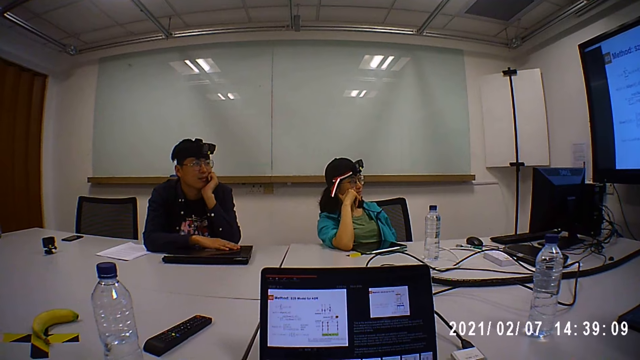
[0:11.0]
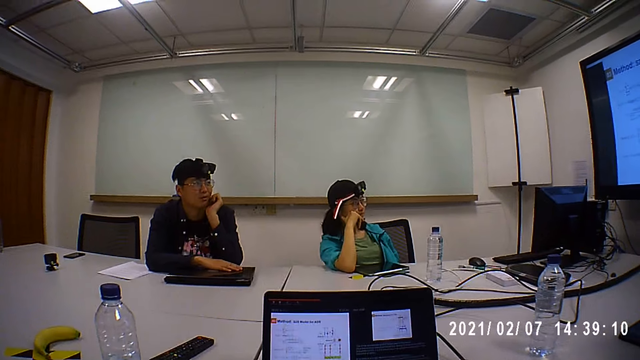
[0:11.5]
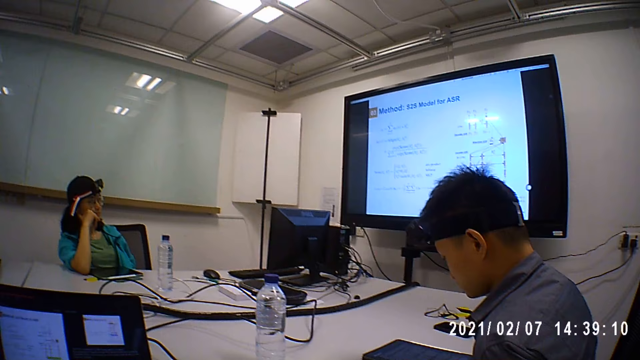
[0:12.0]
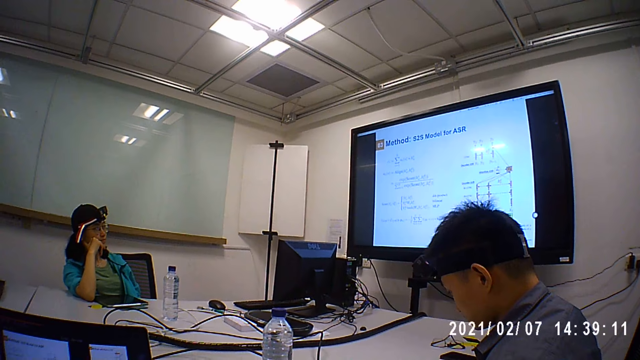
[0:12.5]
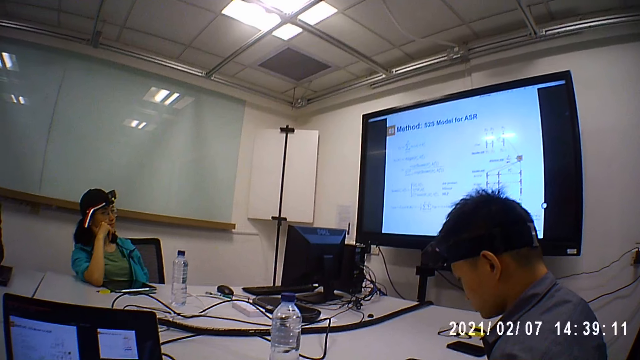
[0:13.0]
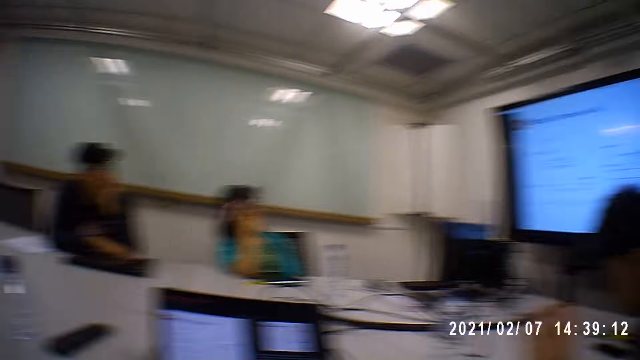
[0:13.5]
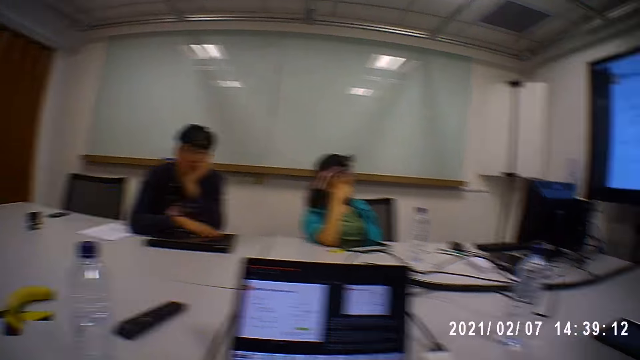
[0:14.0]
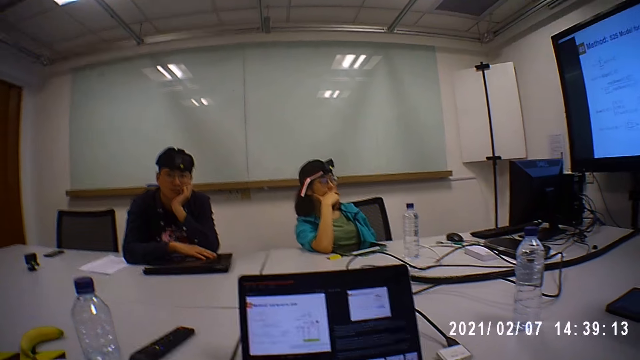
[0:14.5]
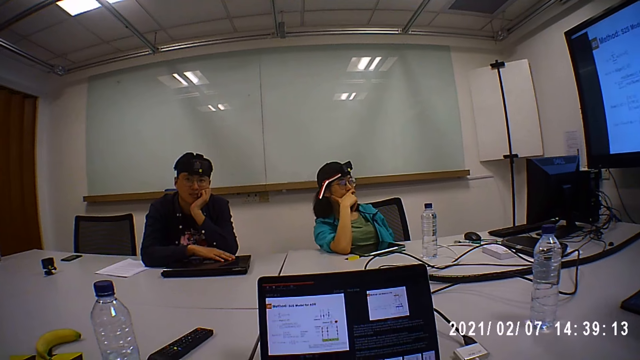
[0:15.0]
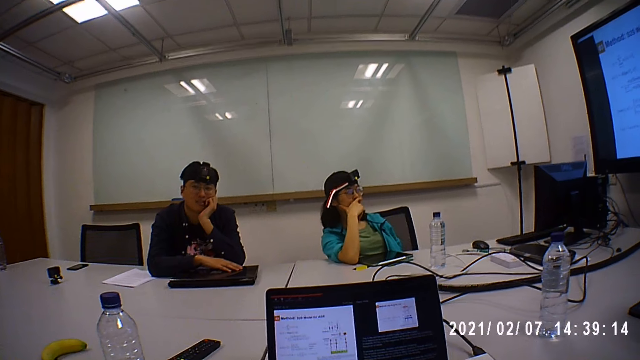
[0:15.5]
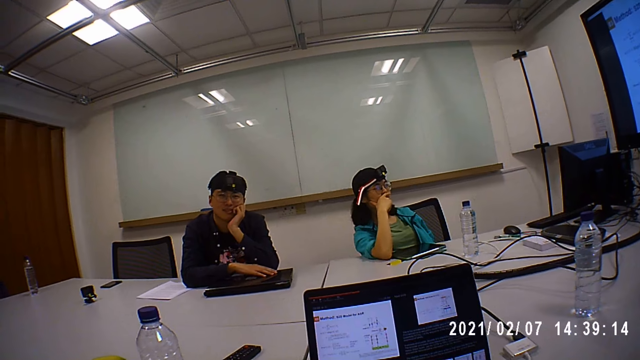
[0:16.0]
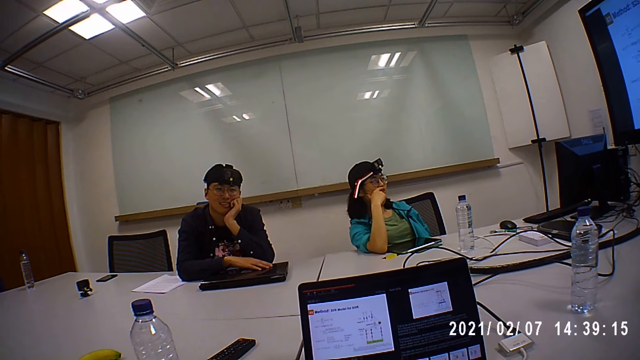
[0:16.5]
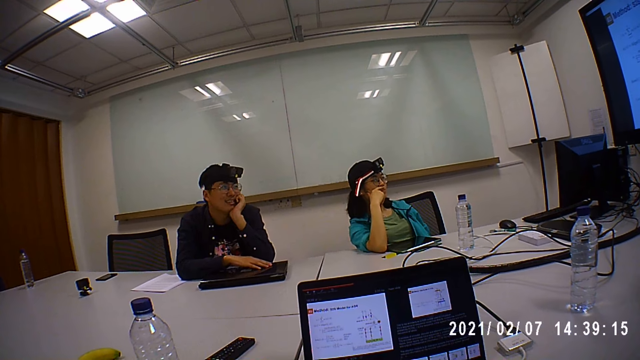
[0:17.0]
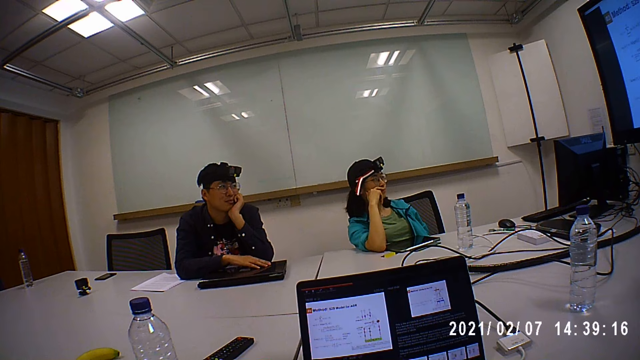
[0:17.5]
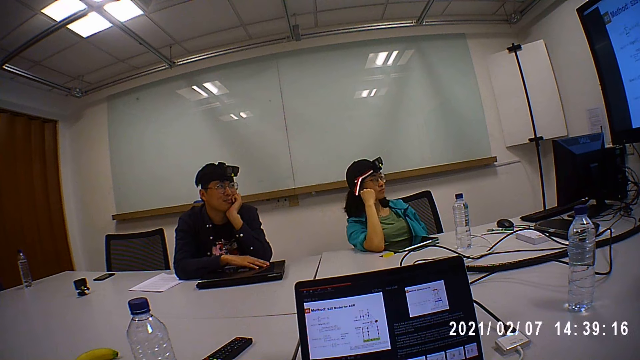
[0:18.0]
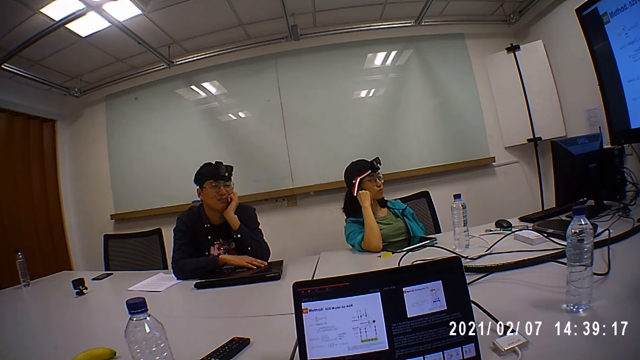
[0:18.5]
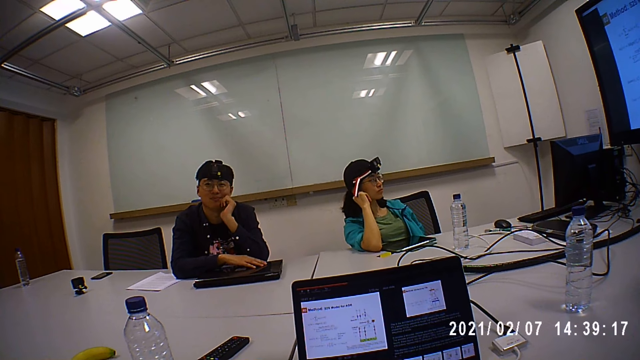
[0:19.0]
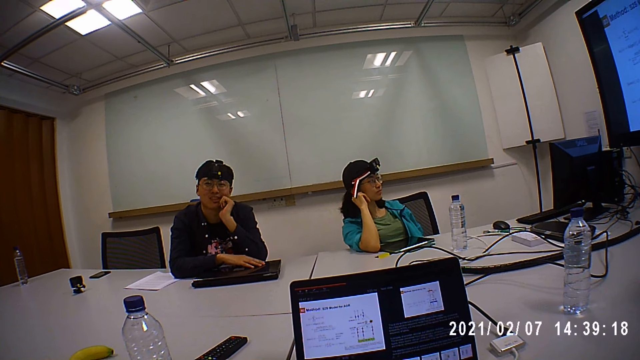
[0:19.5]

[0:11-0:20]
A man sits in the room.

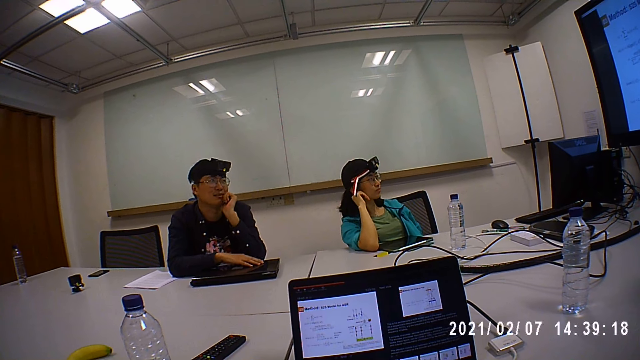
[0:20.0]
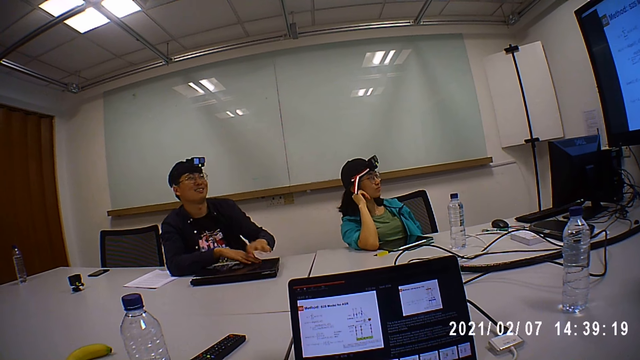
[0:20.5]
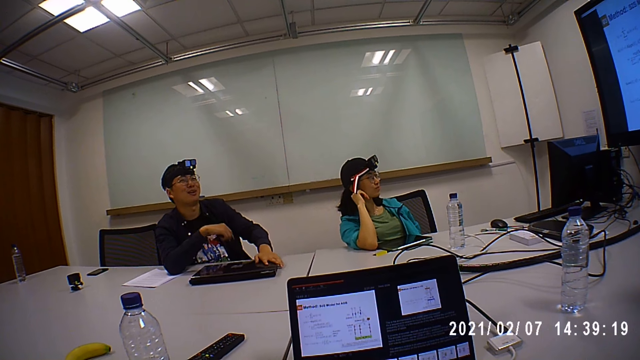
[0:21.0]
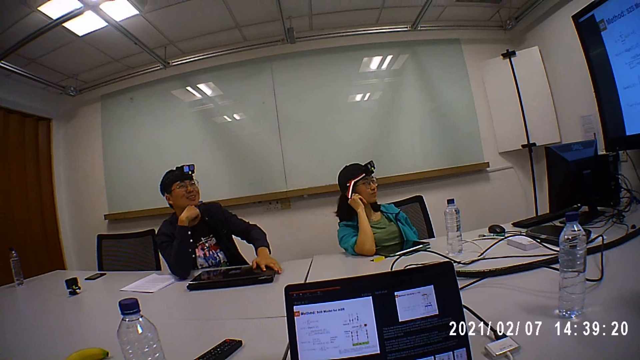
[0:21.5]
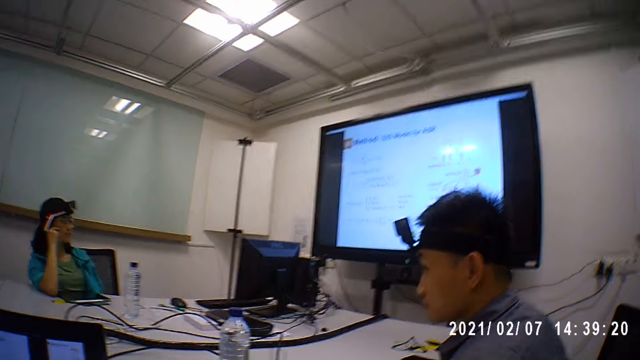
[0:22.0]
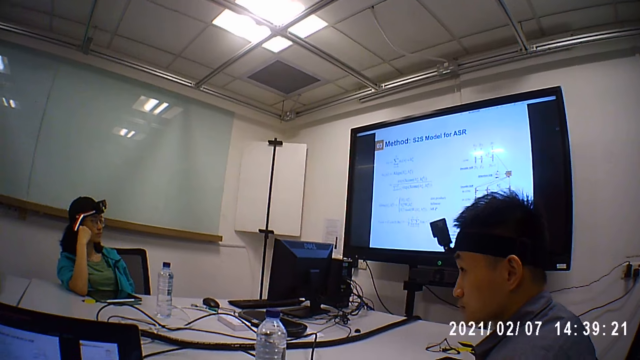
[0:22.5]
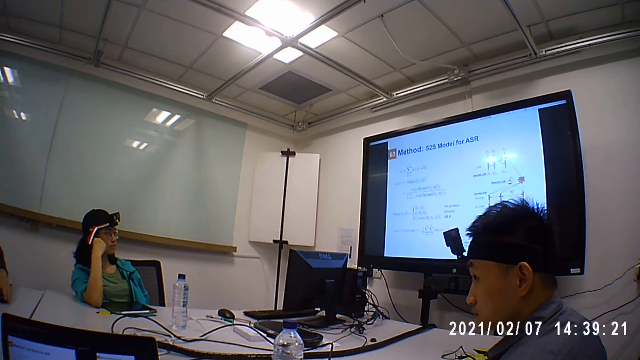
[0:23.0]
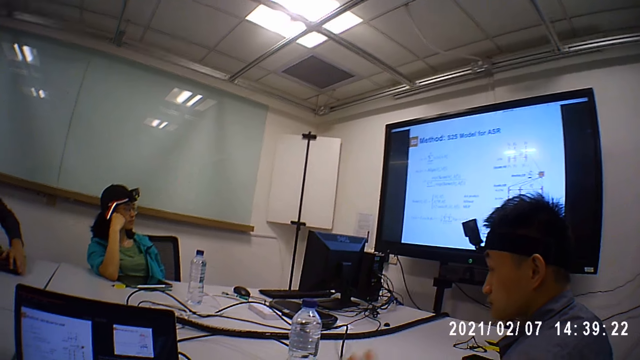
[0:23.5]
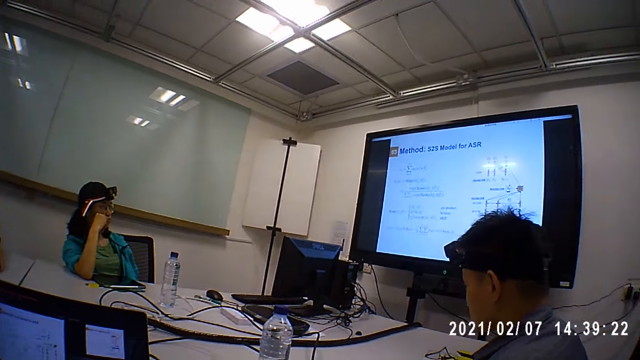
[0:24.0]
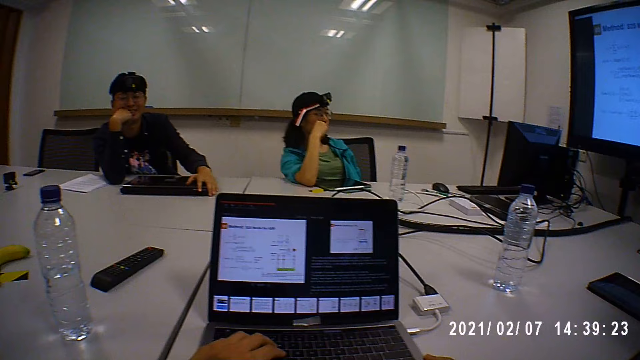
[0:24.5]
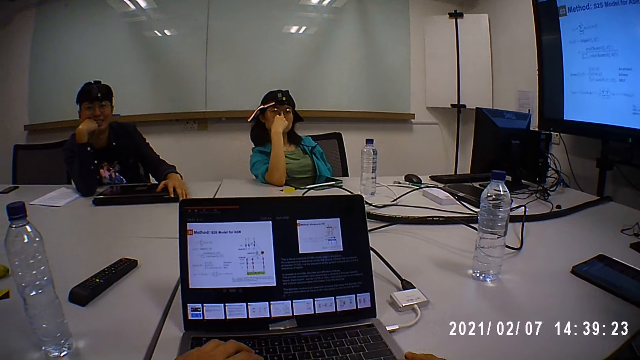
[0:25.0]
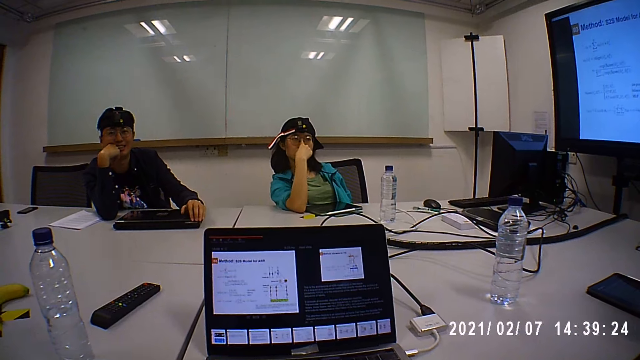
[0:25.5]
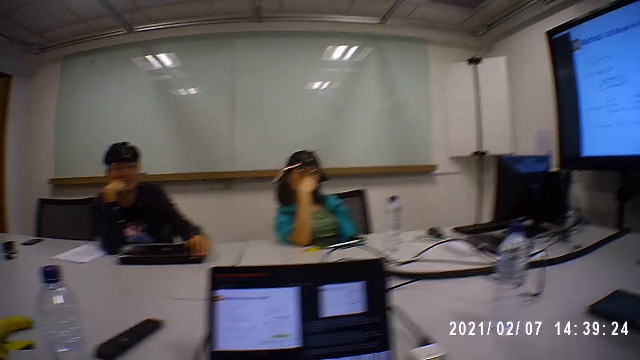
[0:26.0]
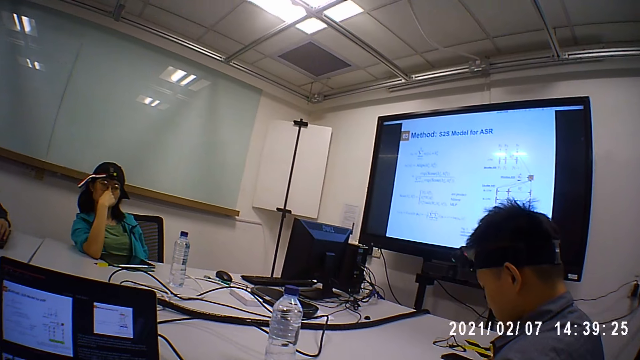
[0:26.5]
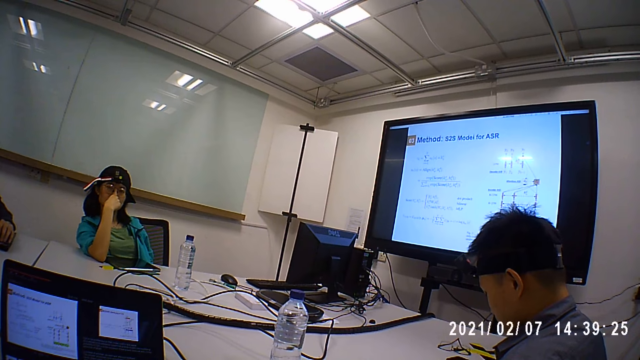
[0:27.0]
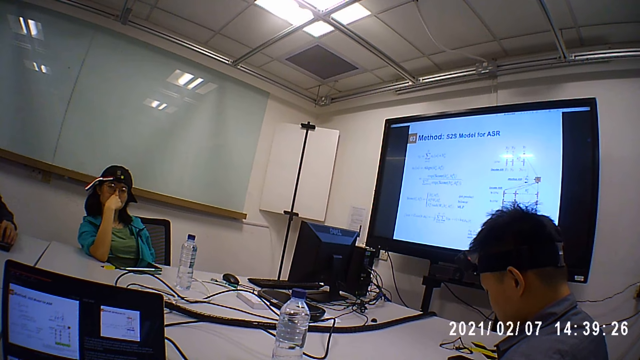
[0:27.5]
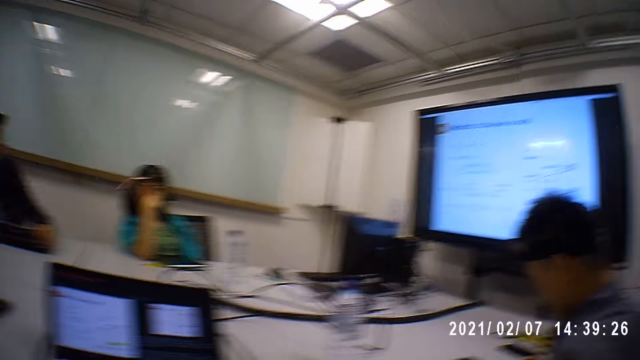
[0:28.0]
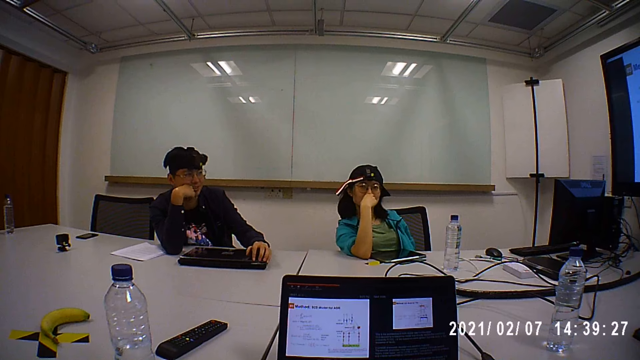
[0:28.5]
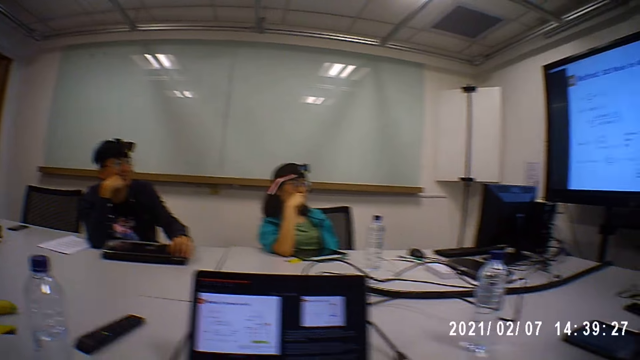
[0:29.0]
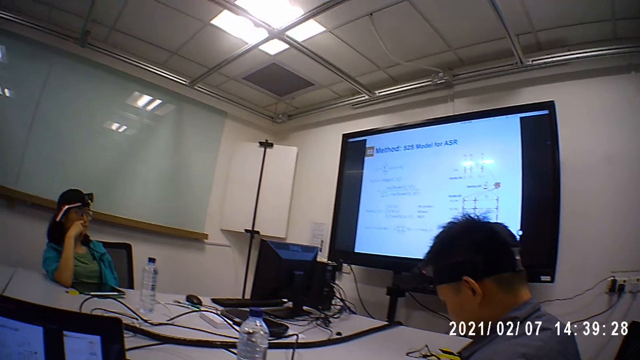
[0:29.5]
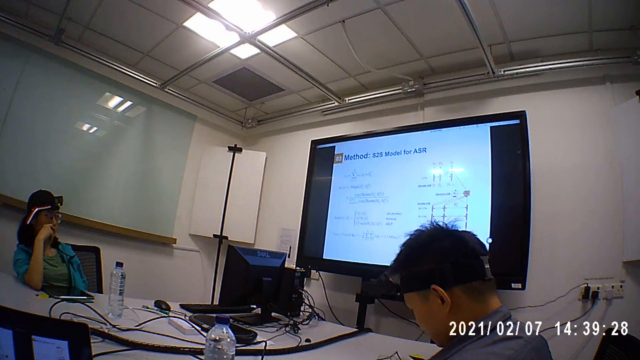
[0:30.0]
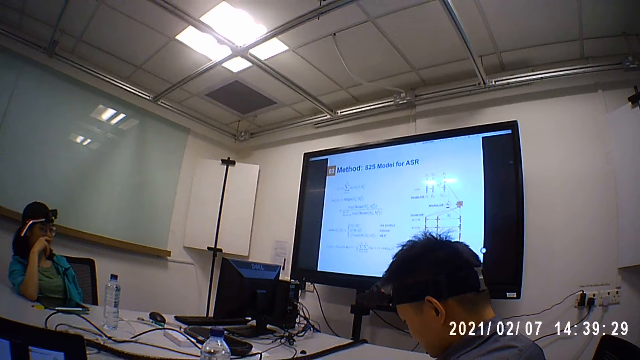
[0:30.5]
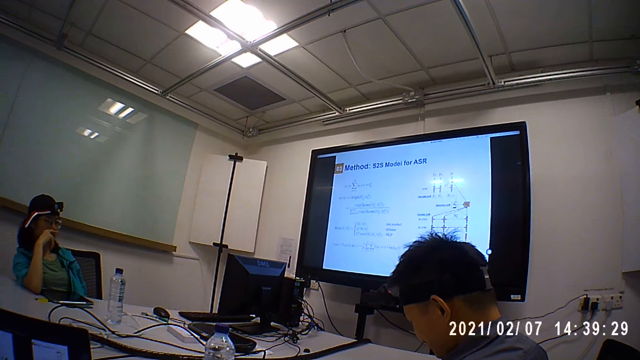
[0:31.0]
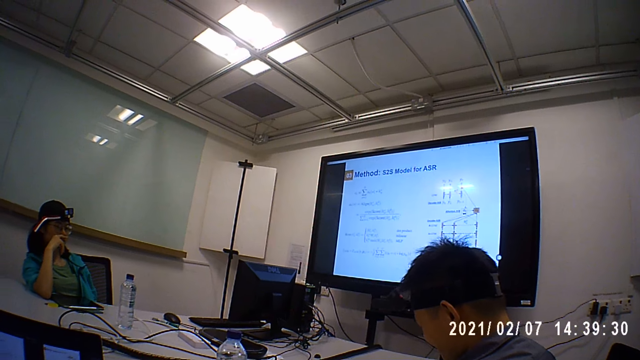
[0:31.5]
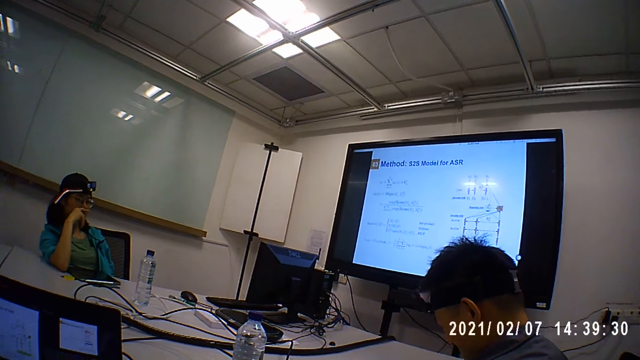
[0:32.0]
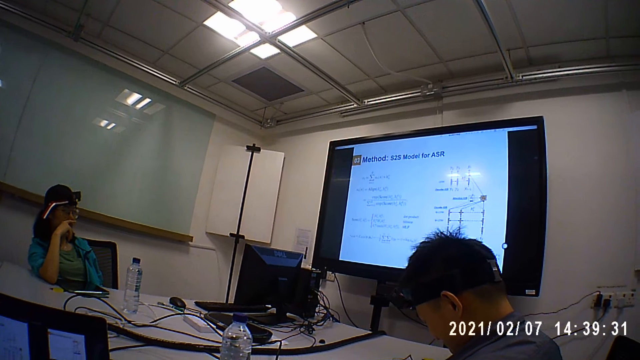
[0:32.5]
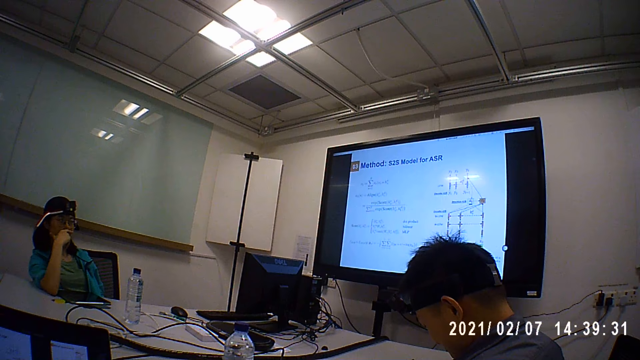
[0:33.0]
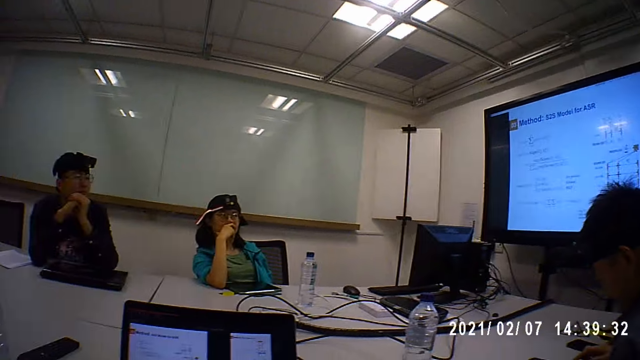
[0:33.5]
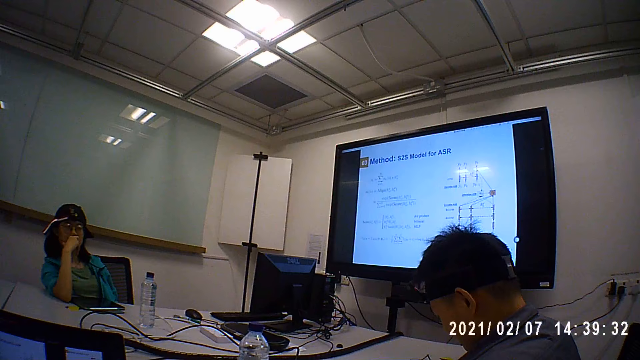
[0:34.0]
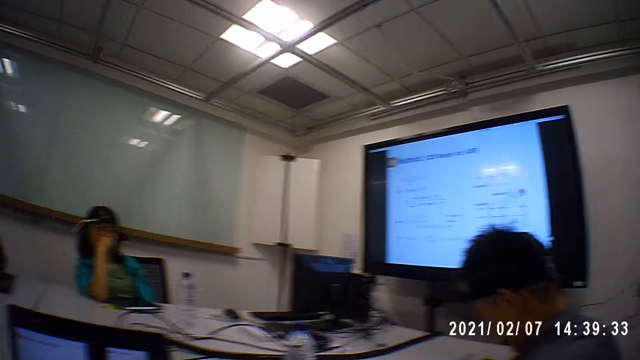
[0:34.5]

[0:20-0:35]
A man, another man and a lady sit in a boardroom.
